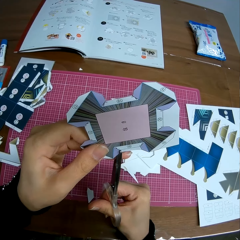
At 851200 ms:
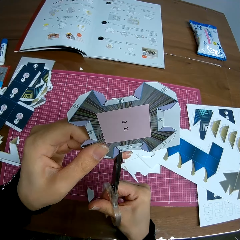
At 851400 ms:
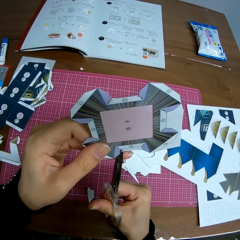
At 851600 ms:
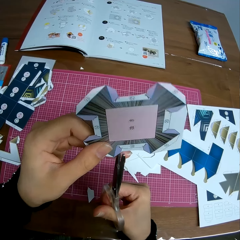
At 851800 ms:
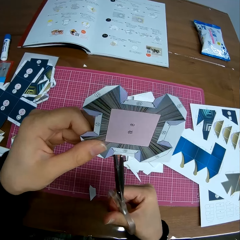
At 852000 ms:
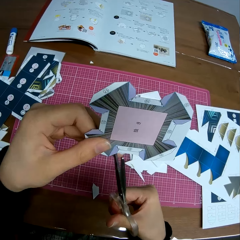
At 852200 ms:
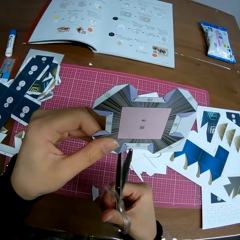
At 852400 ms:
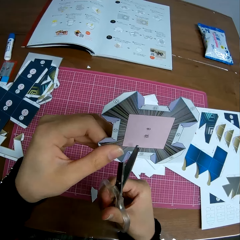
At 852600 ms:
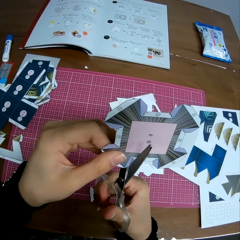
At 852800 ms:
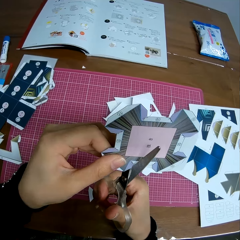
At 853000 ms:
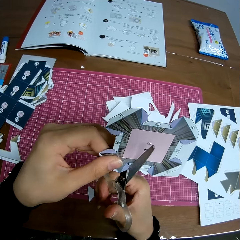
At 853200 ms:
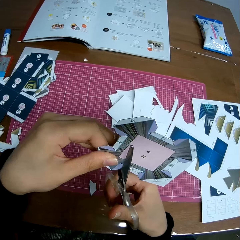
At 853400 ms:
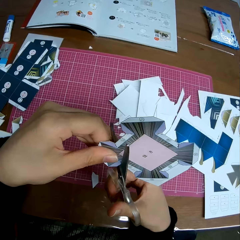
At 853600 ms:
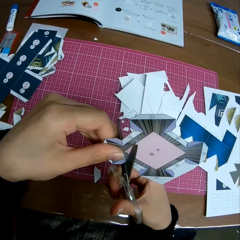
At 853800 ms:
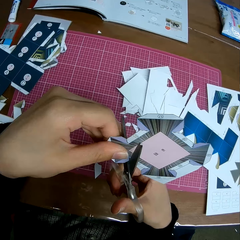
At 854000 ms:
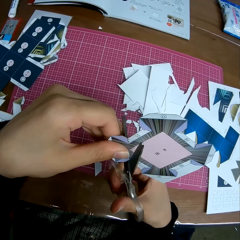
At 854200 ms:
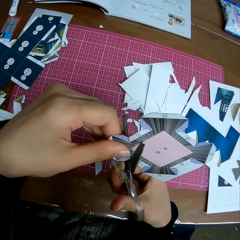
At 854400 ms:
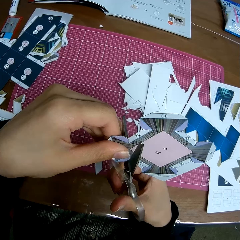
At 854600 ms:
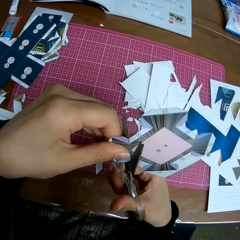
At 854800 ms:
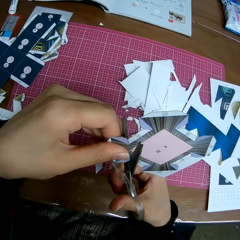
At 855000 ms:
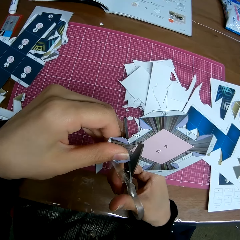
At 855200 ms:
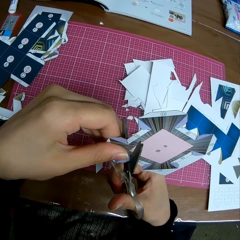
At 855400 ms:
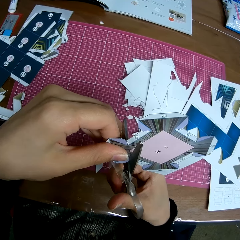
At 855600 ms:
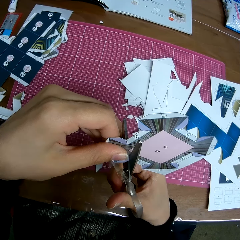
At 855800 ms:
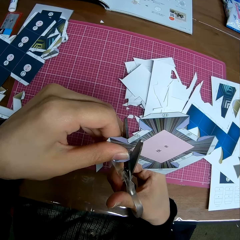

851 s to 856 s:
The camera wearer continues cutting the paper with the scissors.

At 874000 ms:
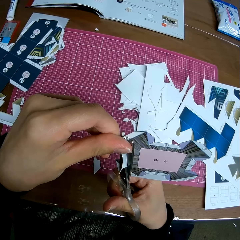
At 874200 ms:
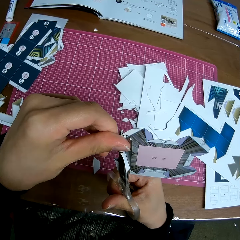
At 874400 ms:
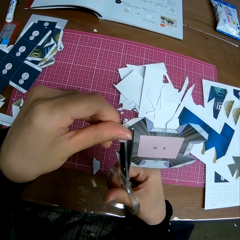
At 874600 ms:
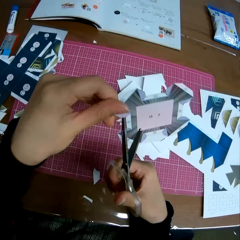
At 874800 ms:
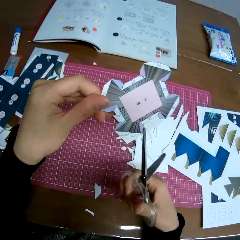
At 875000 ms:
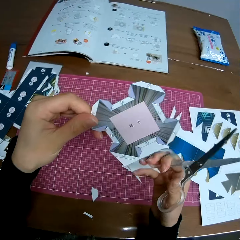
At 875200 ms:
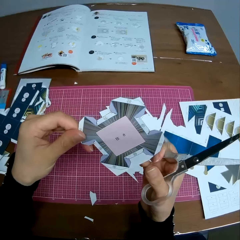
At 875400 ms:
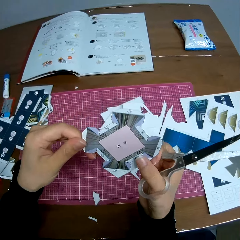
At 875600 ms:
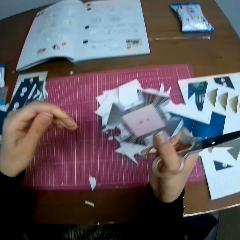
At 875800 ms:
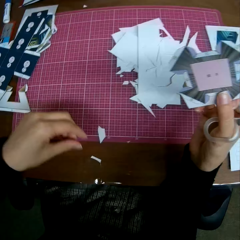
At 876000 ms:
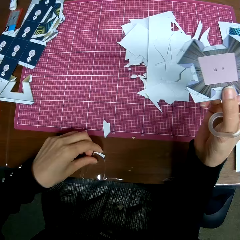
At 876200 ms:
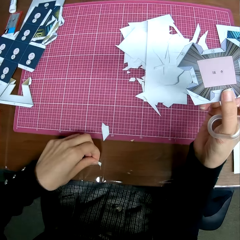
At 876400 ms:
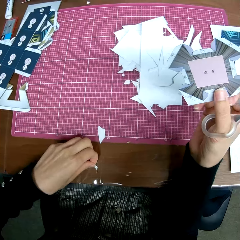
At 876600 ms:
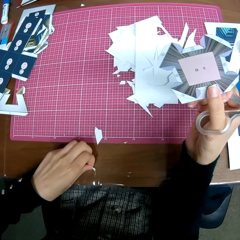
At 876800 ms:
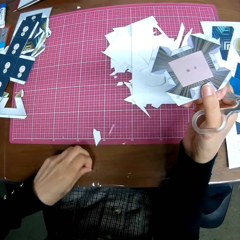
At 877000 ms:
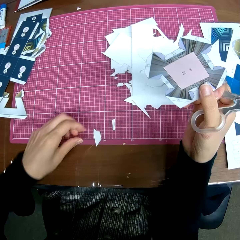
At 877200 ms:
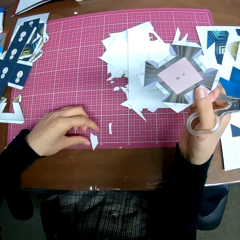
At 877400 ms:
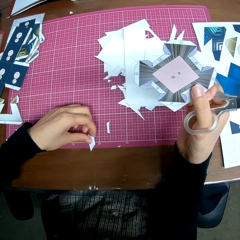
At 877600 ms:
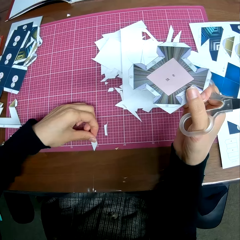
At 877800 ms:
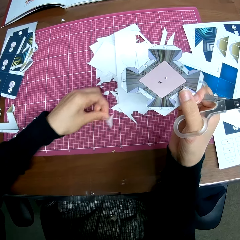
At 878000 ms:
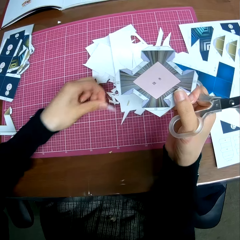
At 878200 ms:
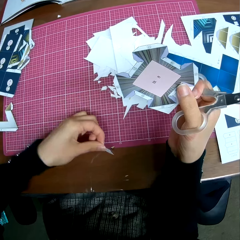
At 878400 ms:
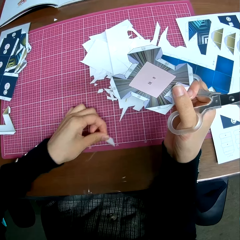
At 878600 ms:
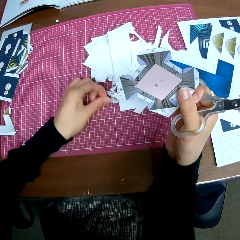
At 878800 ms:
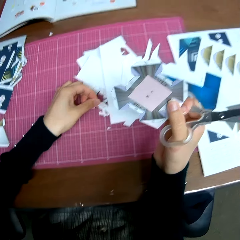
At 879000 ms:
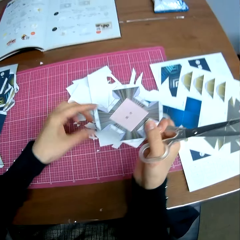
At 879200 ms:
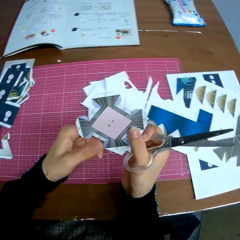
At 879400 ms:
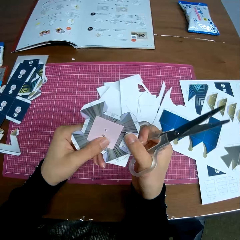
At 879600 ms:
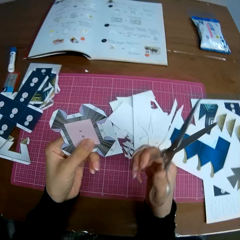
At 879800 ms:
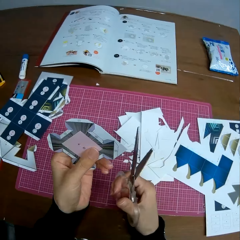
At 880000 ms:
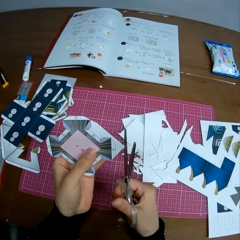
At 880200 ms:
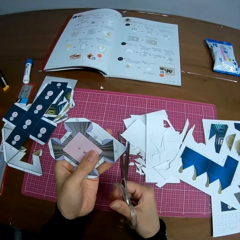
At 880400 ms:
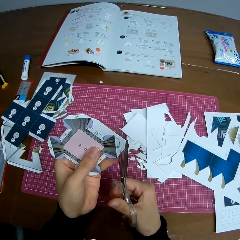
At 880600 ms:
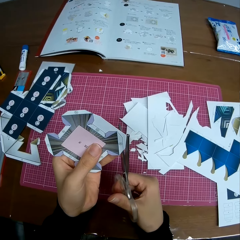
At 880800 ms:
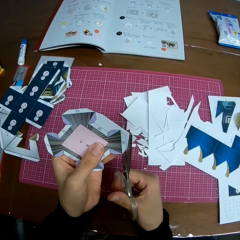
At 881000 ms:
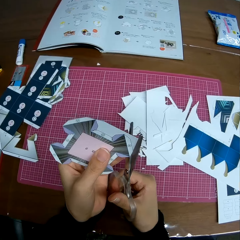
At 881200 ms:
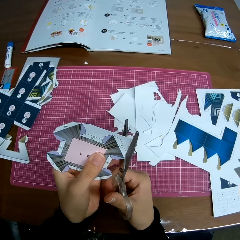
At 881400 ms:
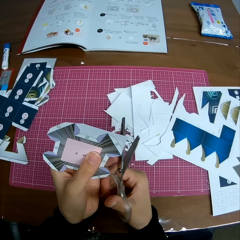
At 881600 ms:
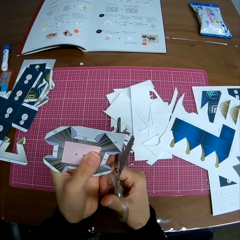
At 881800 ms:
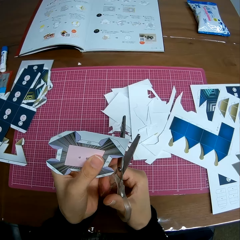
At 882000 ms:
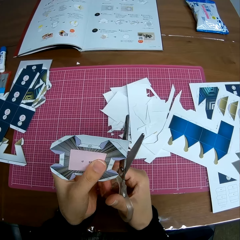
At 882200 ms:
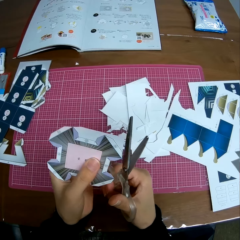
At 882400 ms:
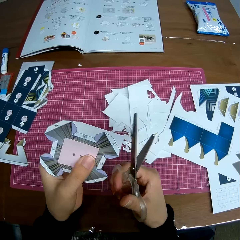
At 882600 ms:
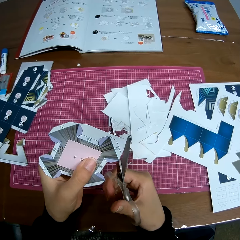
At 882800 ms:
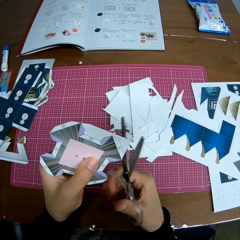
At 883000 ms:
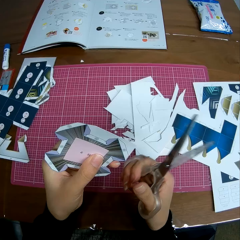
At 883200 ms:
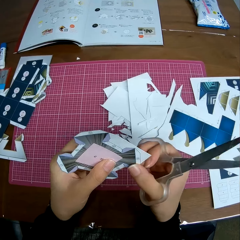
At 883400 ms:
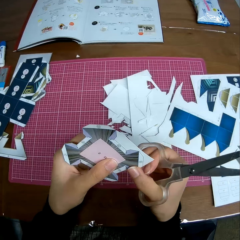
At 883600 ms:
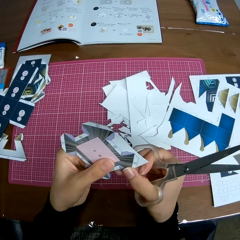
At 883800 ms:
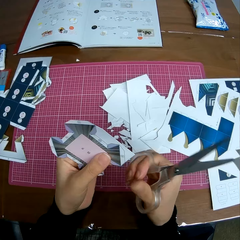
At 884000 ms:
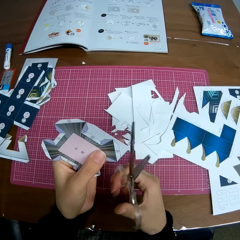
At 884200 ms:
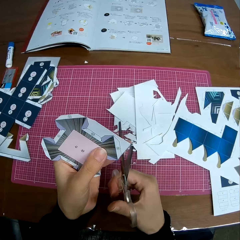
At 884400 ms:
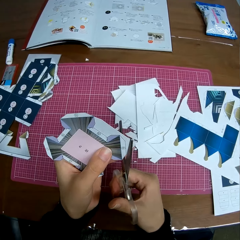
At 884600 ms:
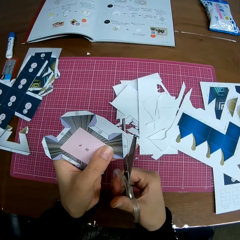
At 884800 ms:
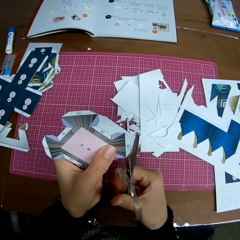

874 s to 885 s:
The camera wearer collects pieces of paper. She passes the paper from her left hand to her right hand. She moves the pieces of paper on a table. She passes the paper from her right hand to her left hand.

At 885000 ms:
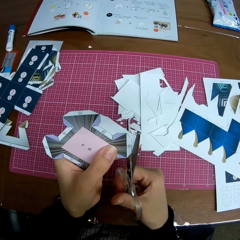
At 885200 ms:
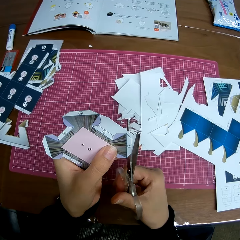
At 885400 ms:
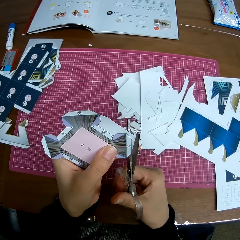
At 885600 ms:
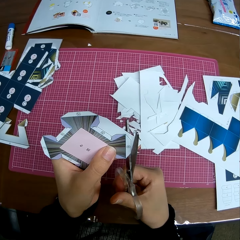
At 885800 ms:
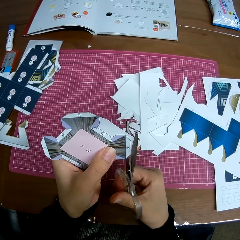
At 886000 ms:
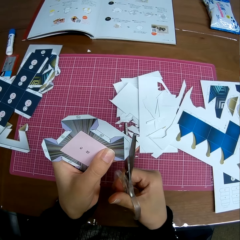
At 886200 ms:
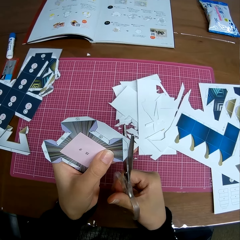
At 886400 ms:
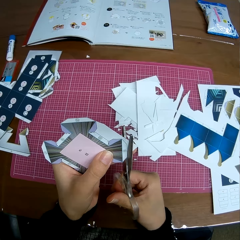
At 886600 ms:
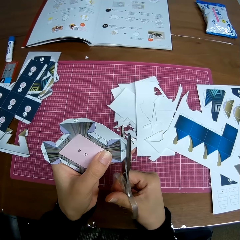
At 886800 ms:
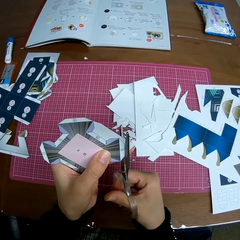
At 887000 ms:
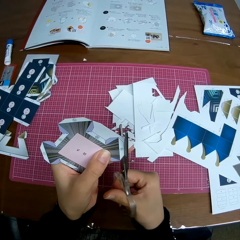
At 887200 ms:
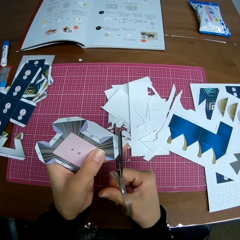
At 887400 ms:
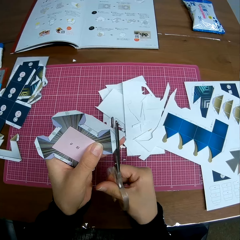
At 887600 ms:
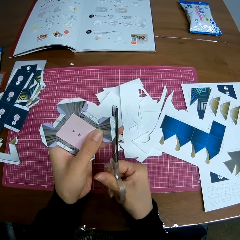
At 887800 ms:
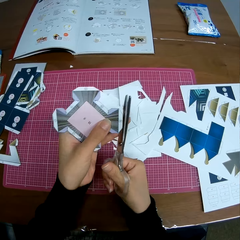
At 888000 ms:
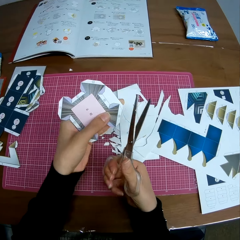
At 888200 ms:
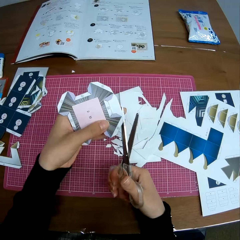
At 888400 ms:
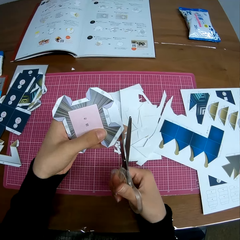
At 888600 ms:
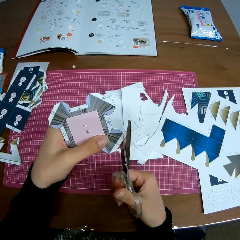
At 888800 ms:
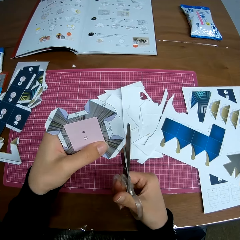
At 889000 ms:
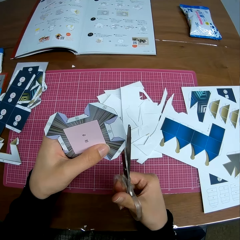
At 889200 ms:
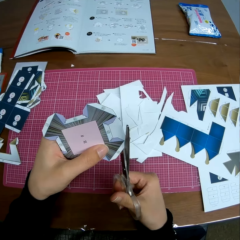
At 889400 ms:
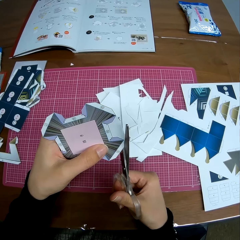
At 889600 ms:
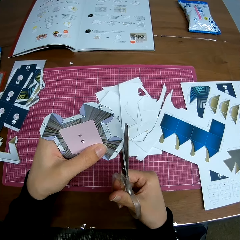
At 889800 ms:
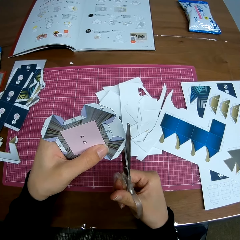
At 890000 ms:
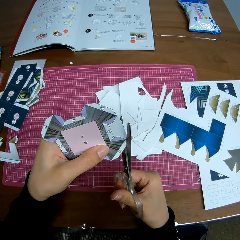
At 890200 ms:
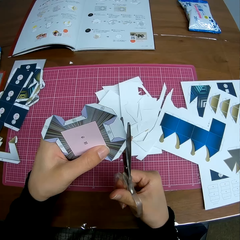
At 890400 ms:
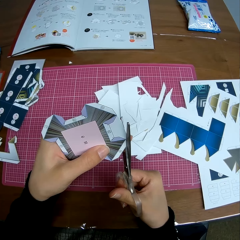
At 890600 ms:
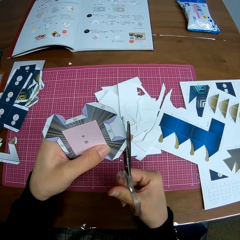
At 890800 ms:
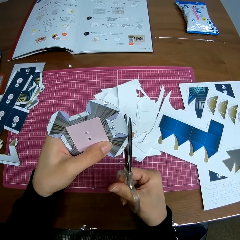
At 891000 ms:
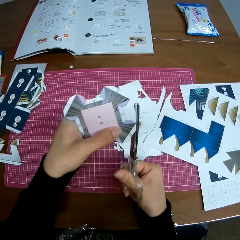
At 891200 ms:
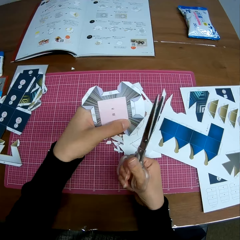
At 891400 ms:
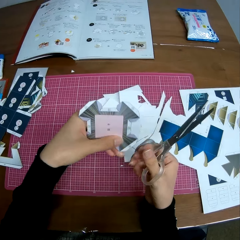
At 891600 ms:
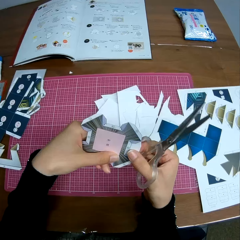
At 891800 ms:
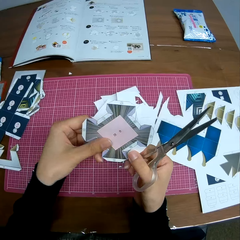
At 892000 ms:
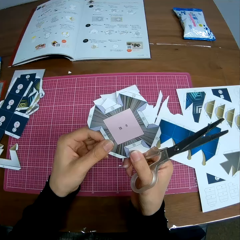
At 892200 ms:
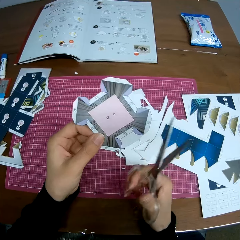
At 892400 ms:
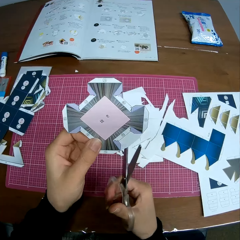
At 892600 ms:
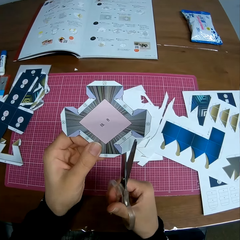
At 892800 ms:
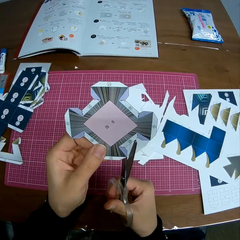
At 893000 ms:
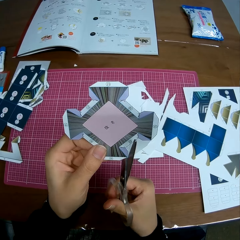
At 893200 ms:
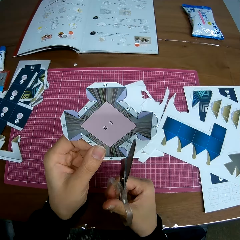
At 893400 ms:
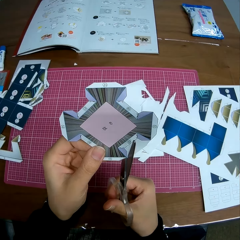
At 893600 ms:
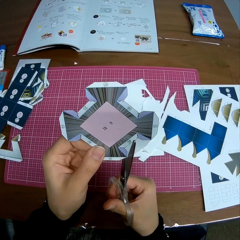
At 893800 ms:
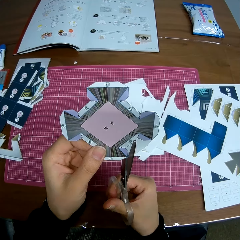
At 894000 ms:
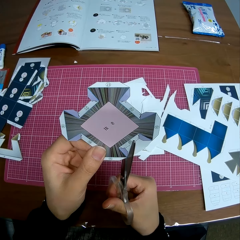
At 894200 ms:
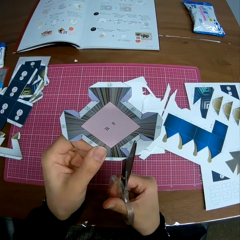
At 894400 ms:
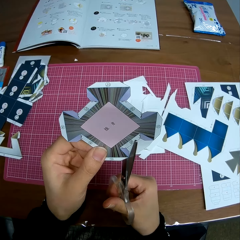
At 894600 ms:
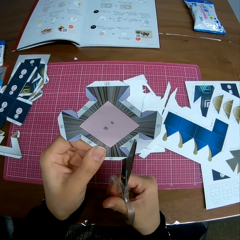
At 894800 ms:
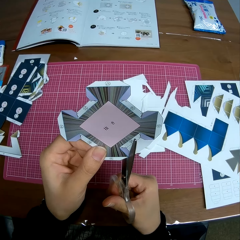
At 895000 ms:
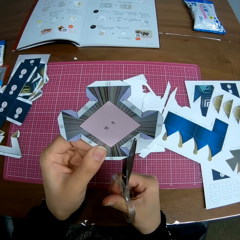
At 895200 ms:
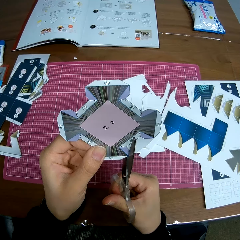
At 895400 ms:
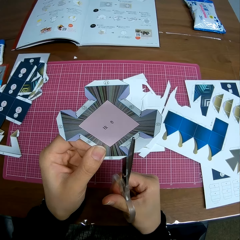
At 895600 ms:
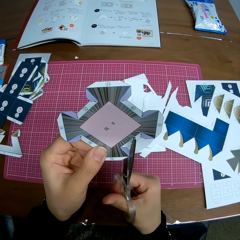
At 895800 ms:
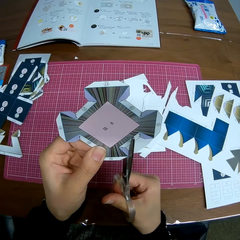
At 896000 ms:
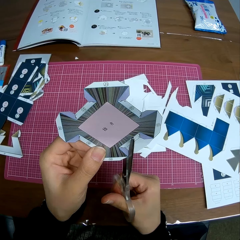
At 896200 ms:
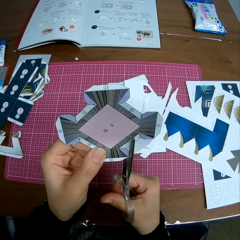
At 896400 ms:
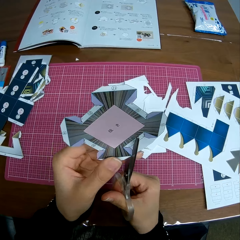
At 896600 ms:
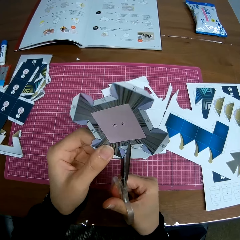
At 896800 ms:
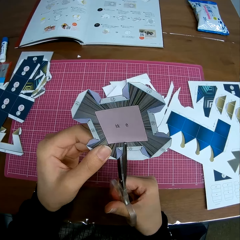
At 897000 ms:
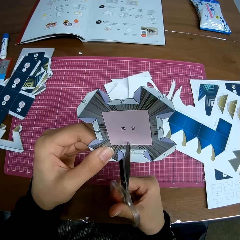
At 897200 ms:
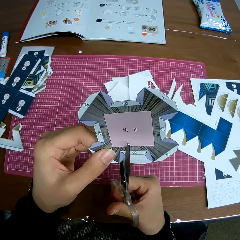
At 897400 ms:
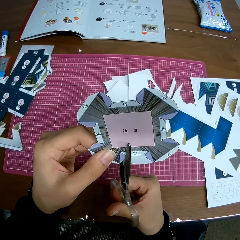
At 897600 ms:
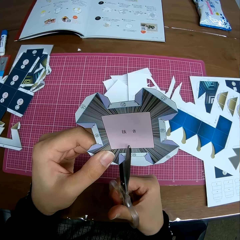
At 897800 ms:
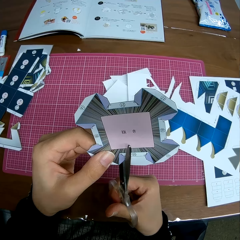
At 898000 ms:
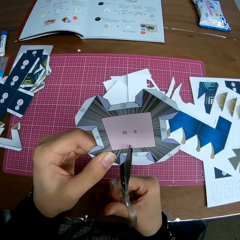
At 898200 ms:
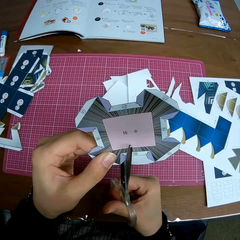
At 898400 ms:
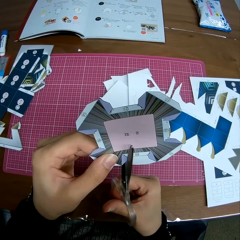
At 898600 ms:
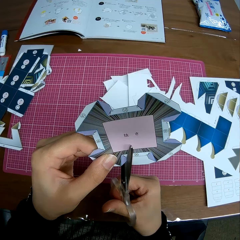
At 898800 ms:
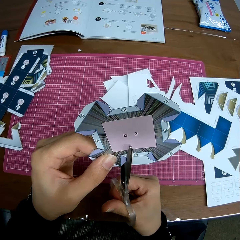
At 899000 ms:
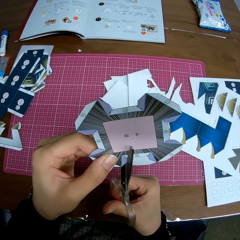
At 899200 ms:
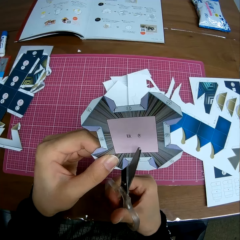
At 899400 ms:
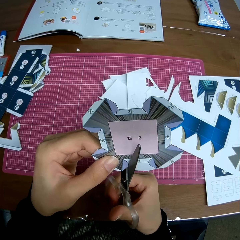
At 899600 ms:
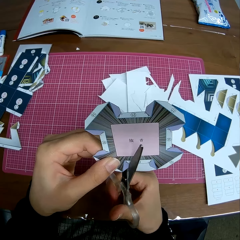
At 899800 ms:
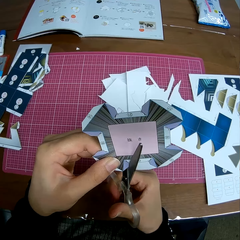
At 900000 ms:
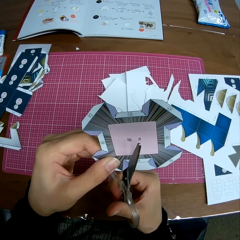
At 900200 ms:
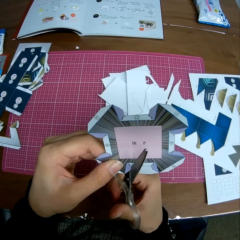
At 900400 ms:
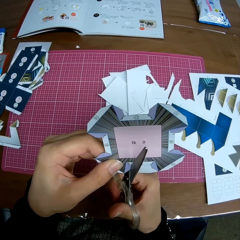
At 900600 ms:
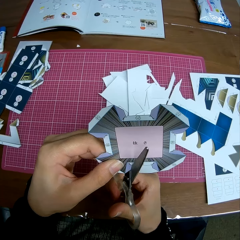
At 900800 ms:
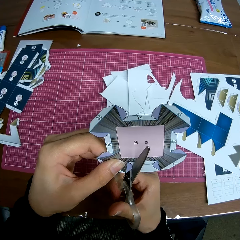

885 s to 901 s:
The camera wearer continues cutting the paper with the scissors. She adjusts the paper in her hands. She continues cutting the paper with the scissors.
